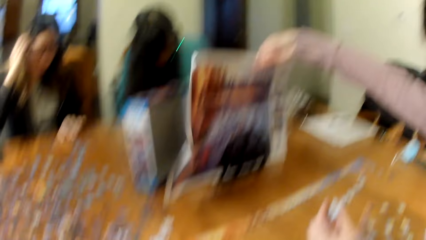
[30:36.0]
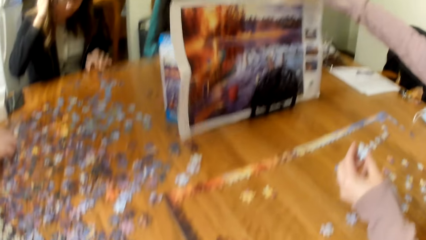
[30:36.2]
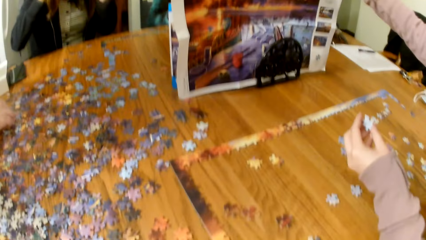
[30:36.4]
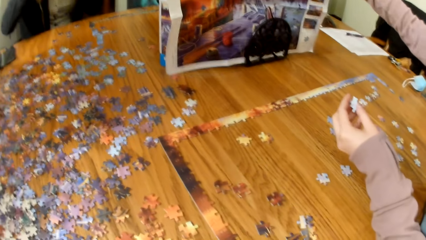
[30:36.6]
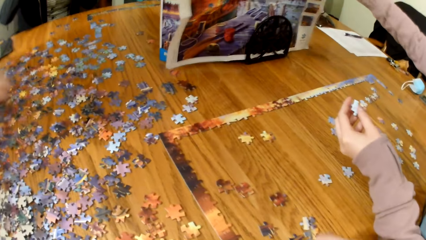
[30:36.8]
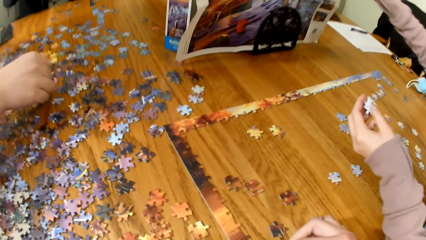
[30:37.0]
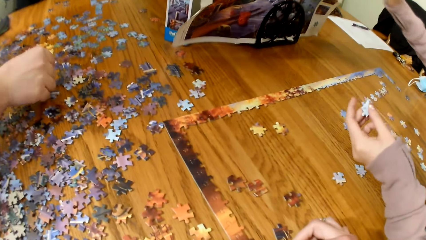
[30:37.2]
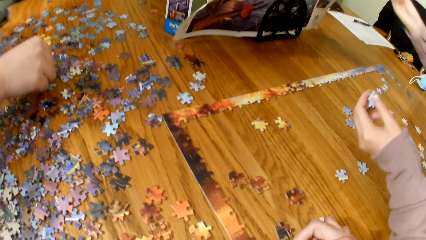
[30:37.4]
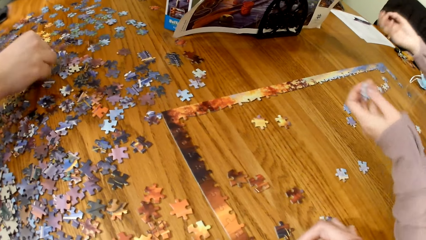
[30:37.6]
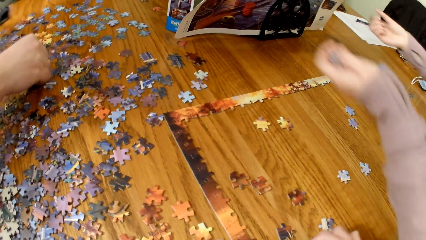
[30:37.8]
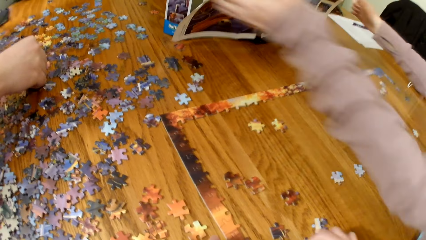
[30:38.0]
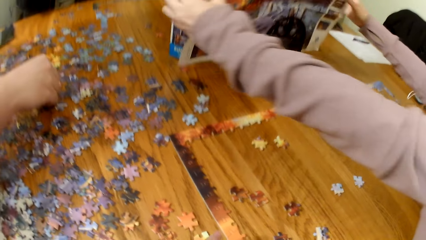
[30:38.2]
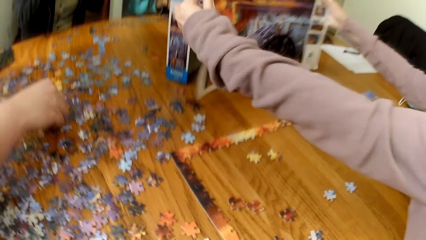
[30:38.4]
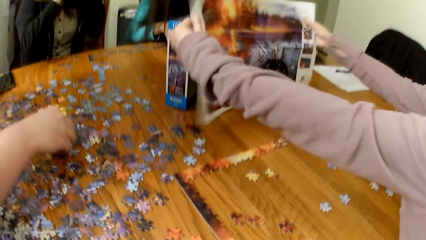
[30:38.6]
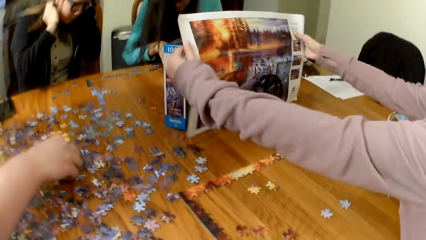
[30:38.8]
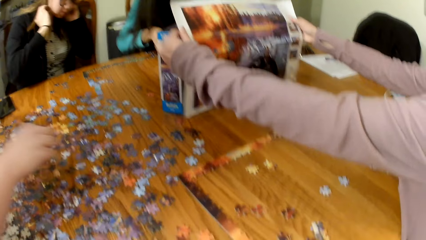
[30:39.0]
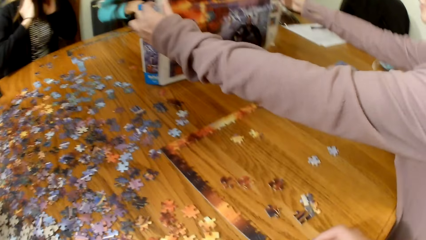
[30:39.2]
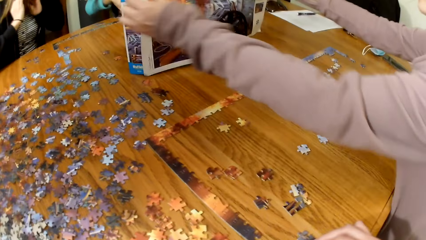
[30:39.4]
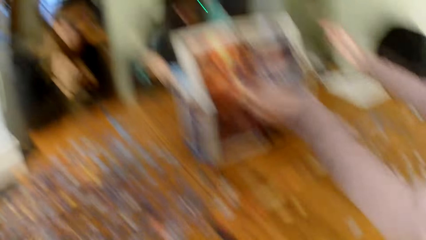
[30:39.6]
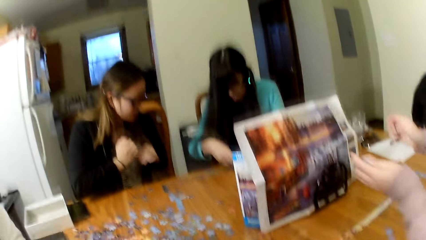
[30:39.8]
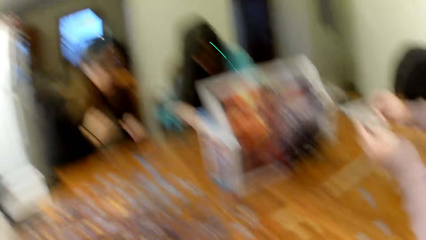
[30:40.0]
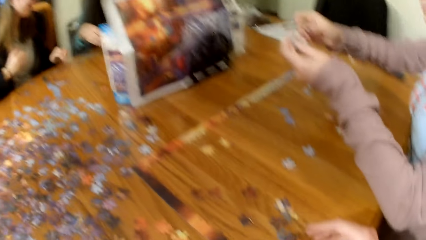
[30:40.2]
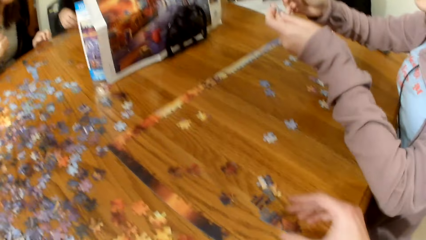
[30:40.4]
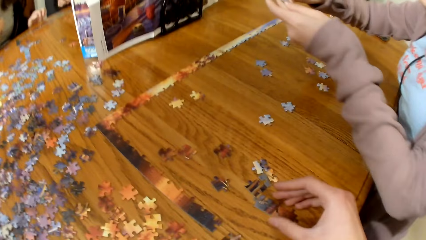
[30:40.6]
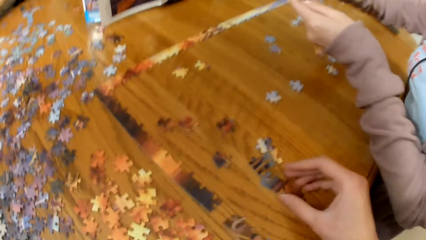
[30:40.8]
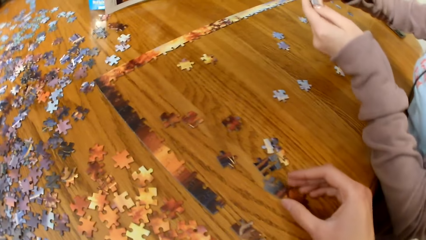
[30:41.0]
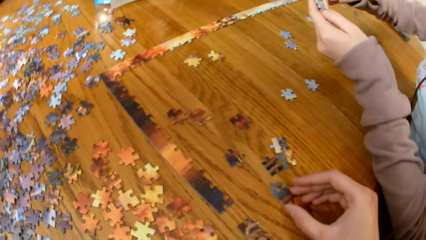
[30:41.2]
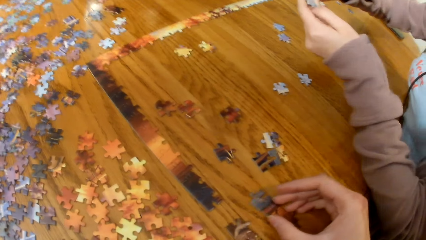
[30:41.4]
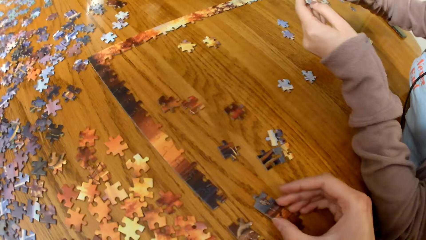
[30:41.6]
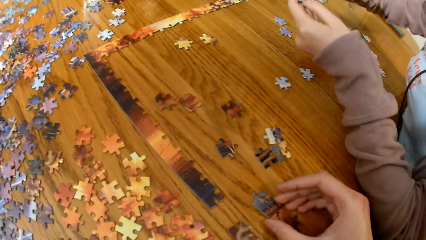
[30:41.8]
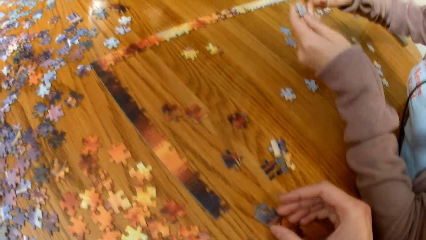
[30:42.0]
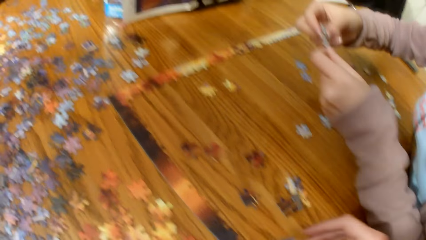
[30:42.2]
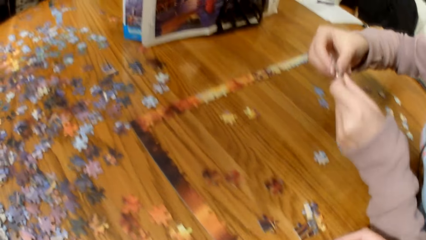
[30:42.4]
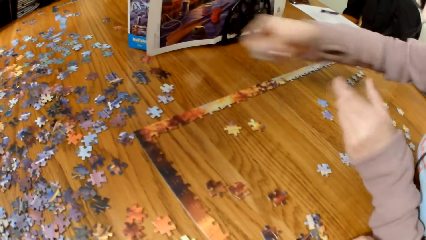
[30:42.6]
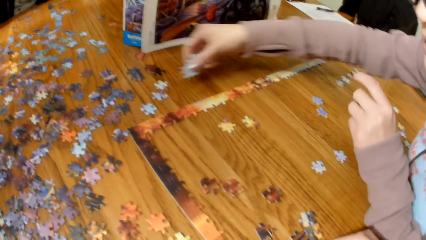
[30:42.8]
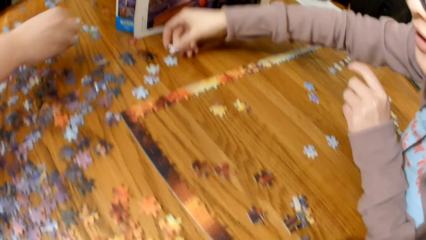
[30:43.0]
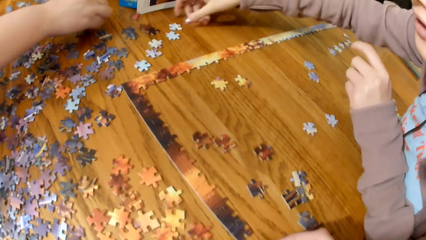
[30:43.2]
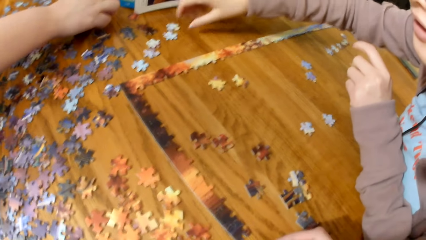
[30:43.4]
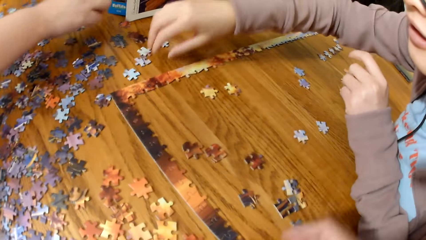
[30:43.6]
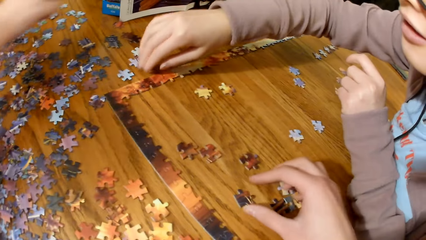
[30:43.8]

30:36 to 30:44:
A woman makes the puzzle. Another woman makes the puzzle.

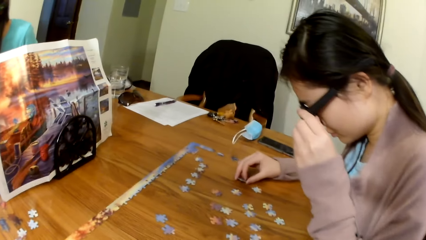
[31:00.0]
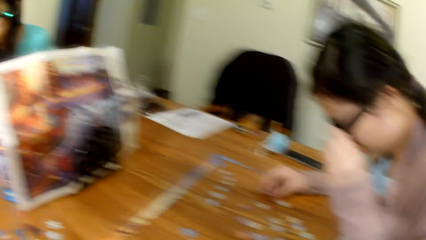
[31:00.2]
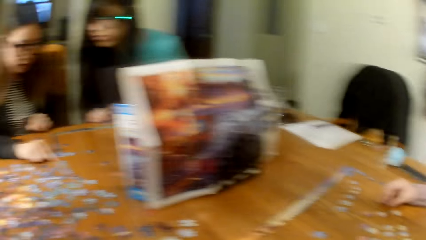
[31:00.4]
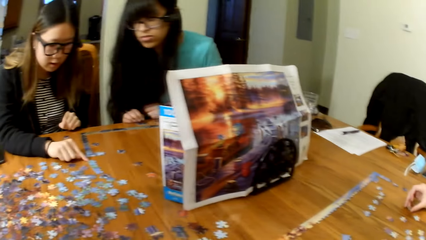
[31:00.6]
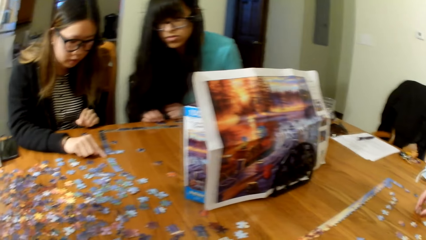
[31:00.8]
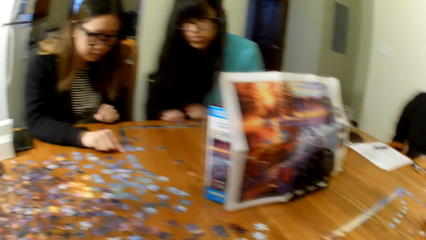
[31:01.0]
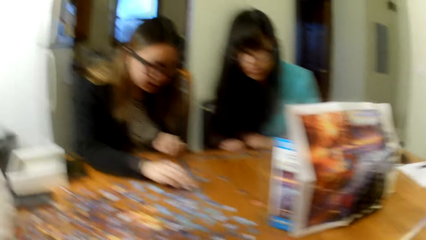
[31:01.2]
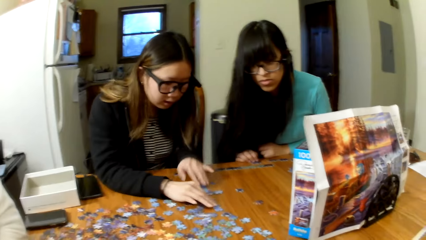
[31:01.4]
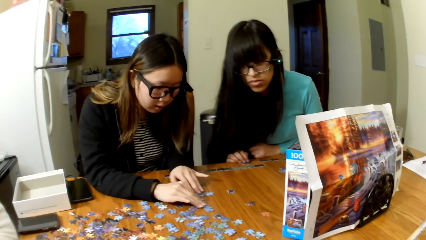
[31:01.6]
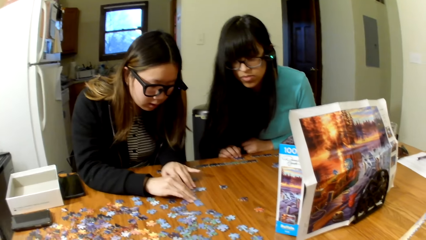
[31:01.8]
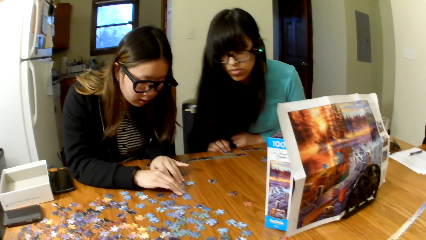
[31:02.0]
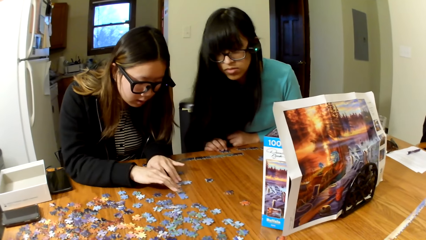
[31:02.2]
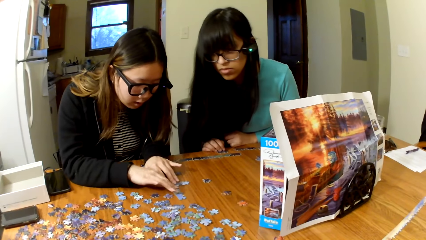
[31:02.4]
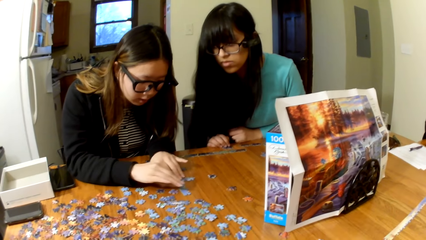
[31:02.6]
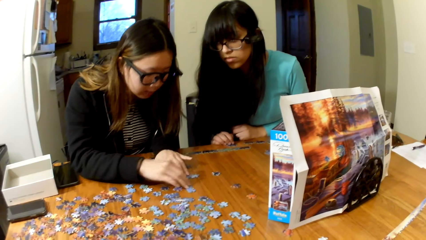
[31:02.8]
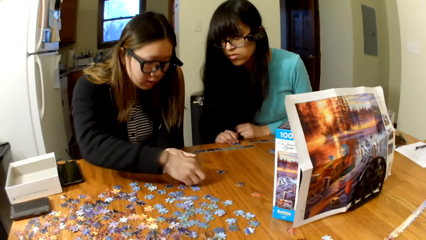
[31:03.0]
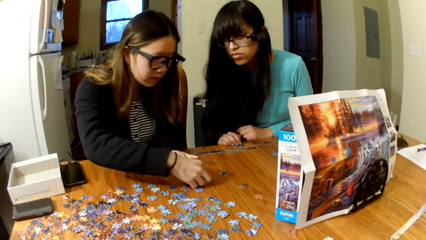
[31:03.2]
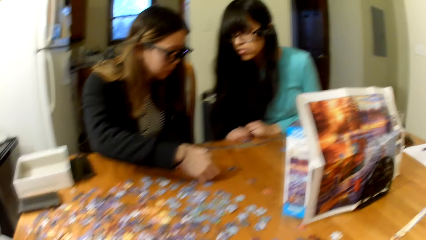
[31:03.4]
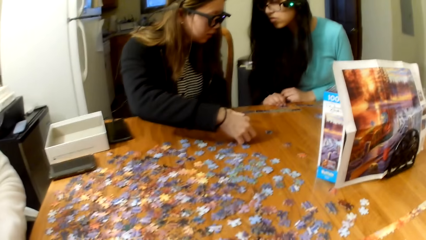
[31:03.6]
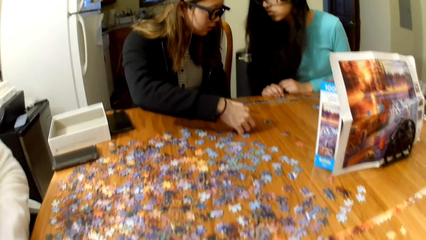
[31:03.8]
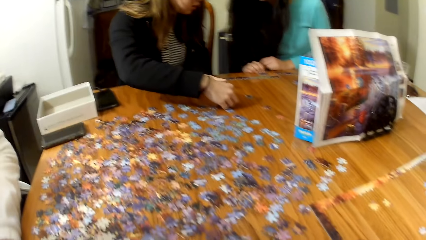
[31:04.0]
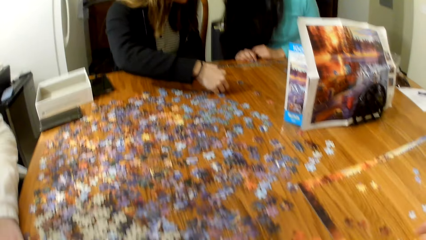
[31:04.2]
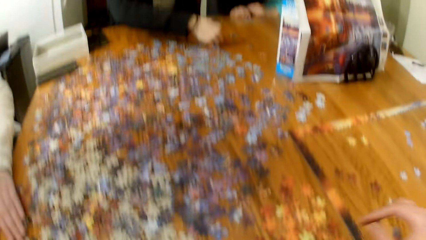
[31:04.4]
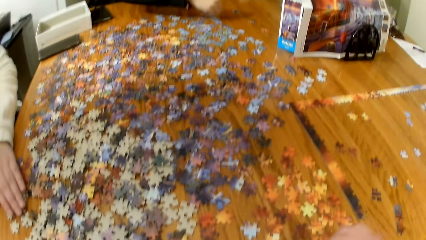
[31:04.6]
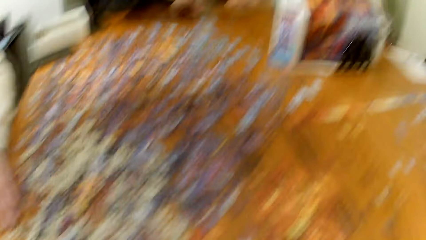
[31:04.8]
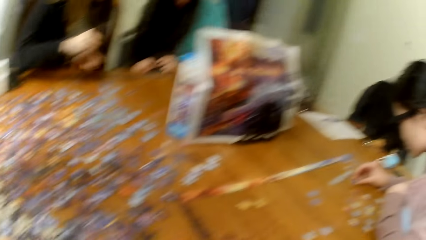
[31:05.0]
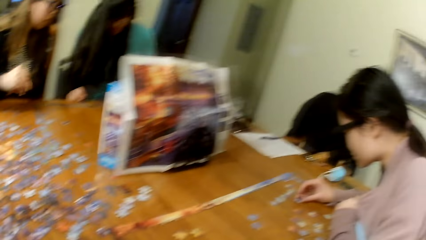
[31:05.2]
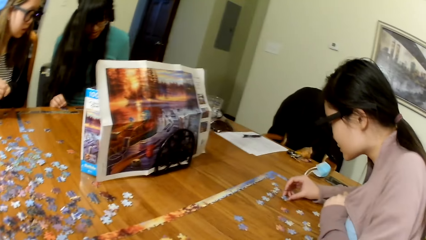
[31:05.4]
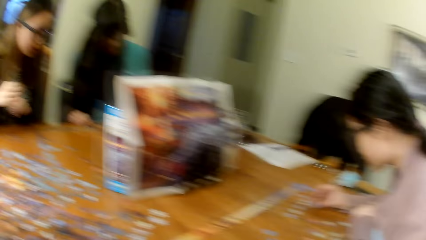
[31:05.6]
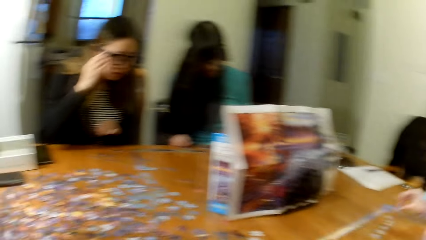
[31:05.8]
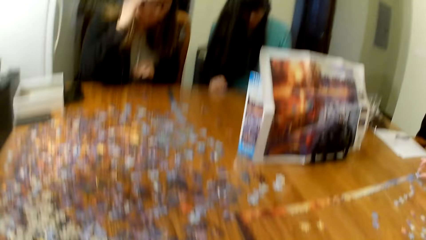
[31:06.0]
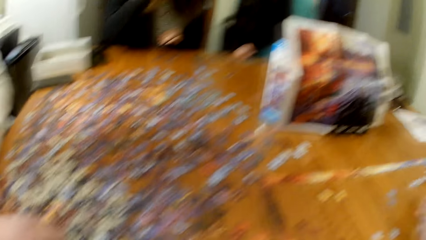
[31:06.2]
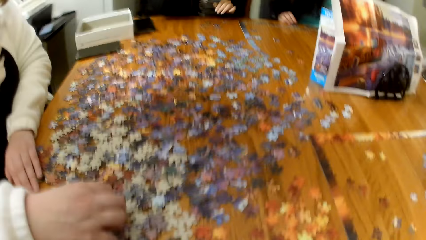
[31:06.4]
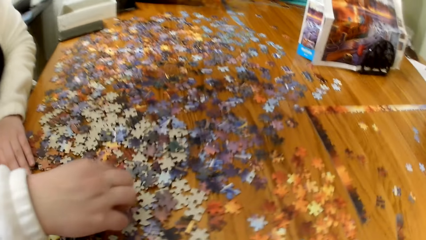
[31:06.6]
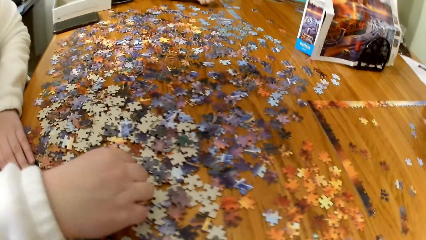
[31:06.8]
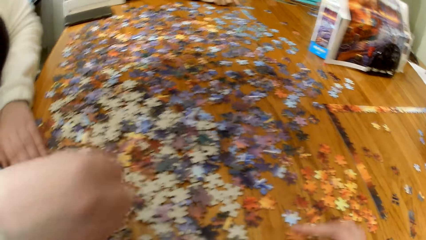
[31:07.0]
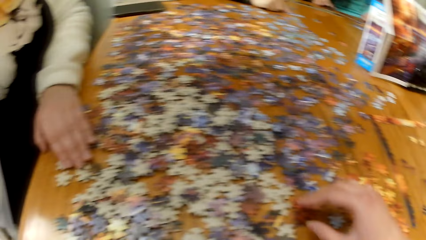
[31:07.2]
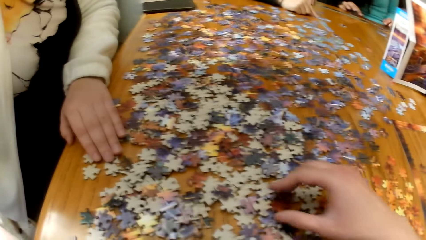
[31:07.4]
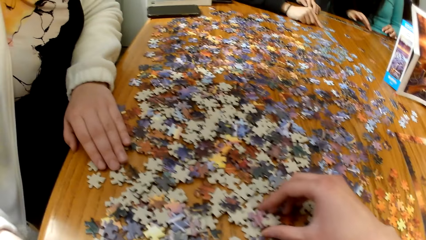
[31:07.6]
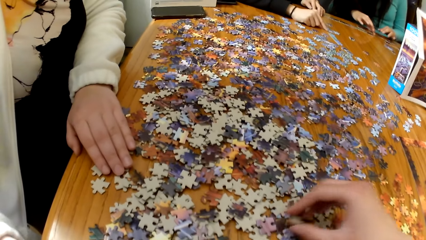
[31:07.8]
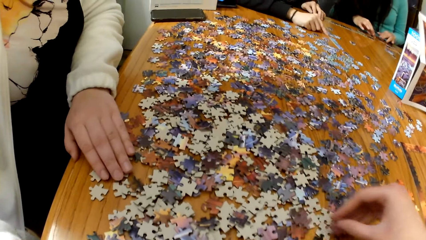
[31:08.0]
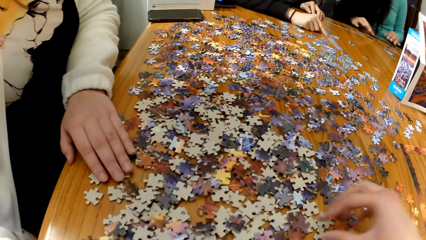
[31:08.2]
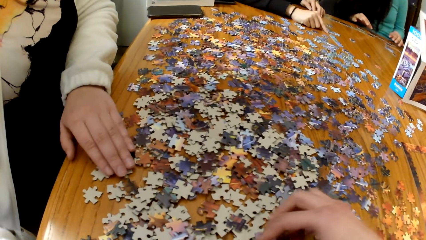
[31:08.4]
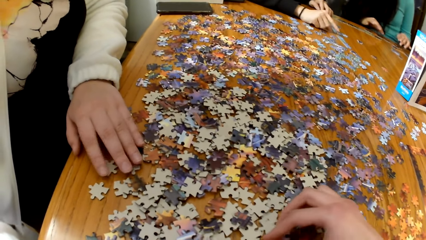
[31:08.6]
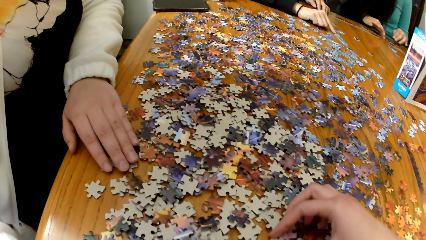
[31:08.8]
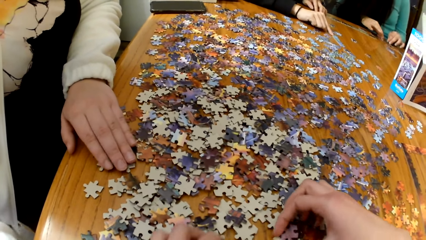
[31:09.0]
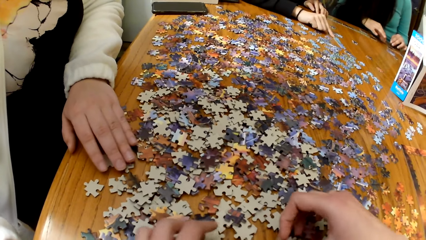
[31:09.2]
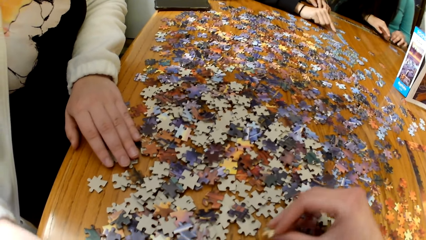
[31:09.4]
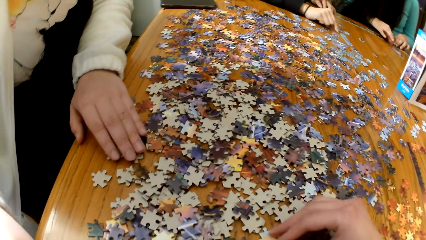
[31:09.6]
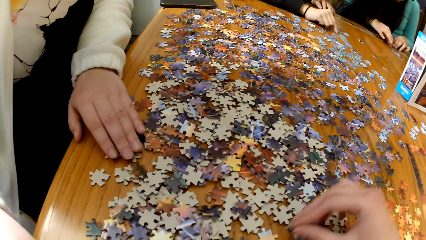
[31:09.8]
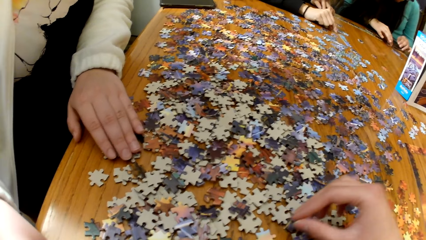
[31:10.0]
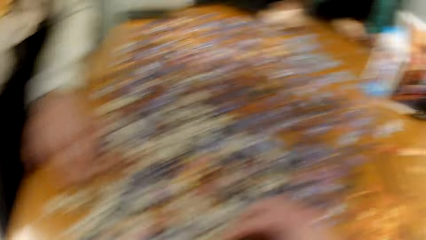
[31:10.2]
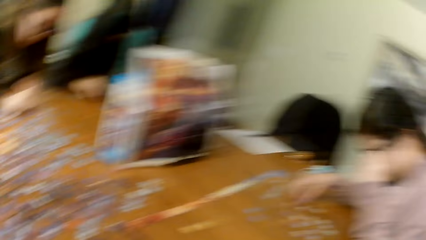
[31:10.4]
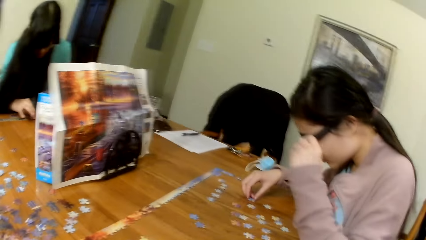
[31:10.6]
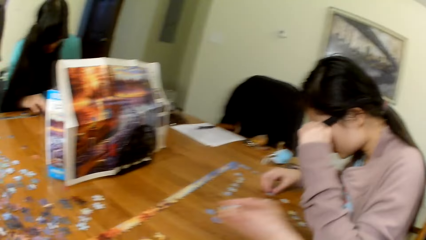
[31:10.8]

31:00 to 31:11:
A woman makes the puzzle.
